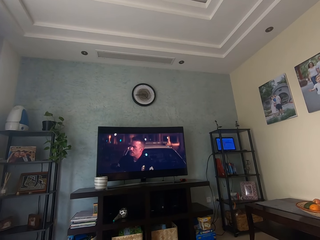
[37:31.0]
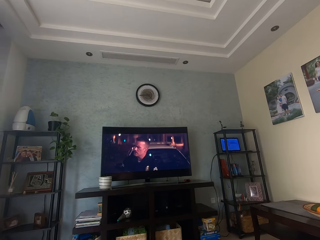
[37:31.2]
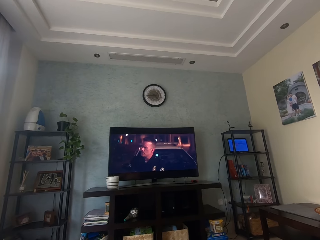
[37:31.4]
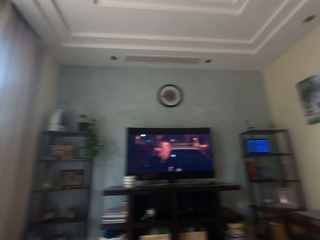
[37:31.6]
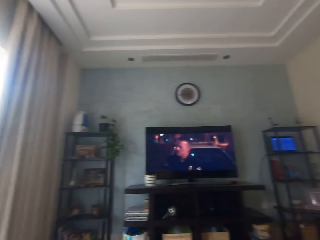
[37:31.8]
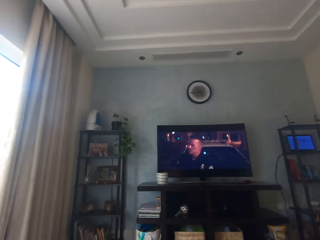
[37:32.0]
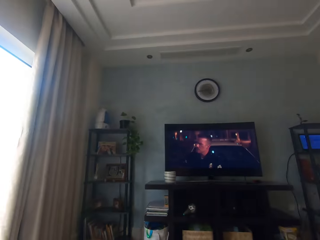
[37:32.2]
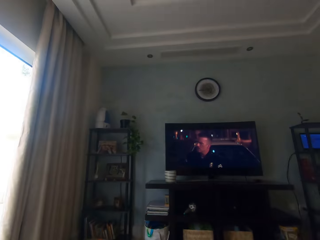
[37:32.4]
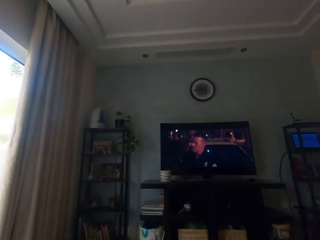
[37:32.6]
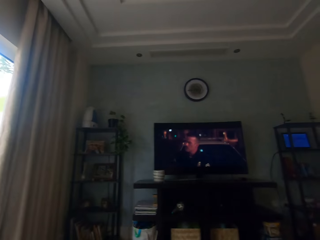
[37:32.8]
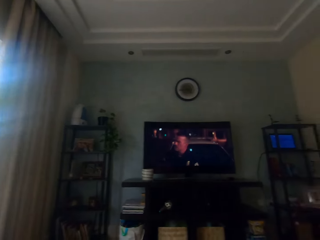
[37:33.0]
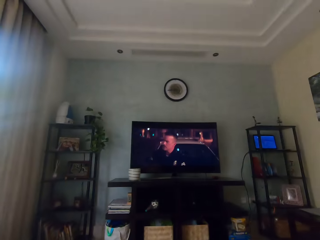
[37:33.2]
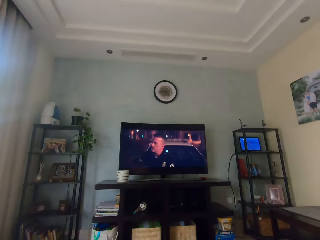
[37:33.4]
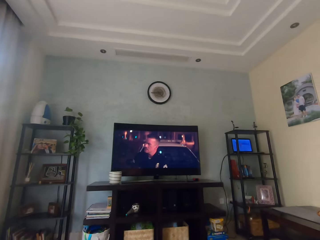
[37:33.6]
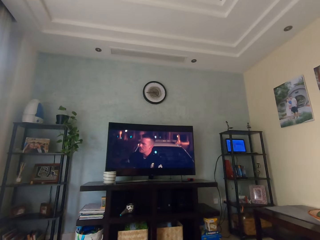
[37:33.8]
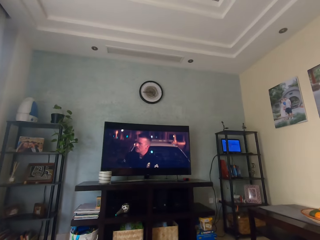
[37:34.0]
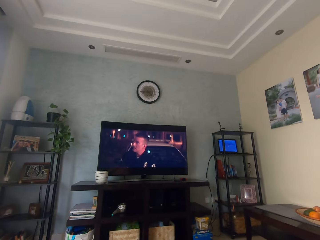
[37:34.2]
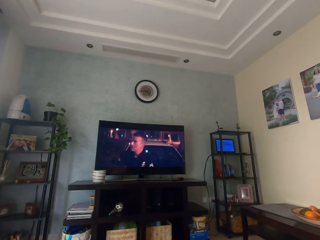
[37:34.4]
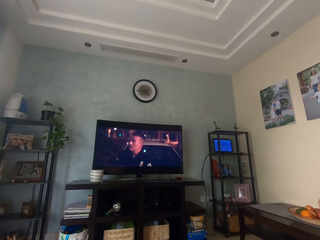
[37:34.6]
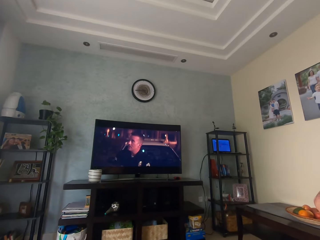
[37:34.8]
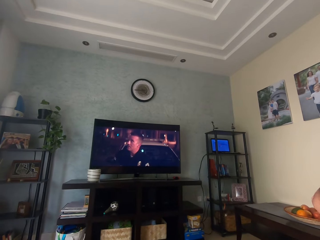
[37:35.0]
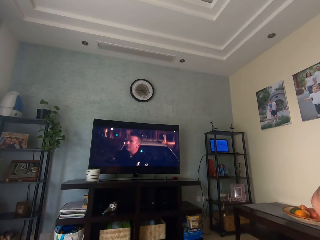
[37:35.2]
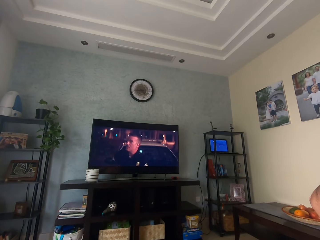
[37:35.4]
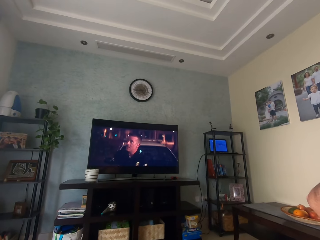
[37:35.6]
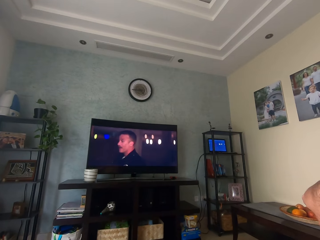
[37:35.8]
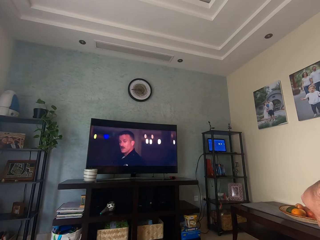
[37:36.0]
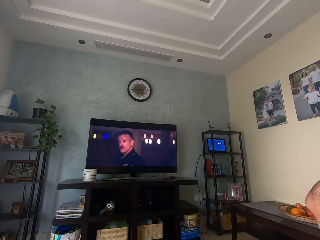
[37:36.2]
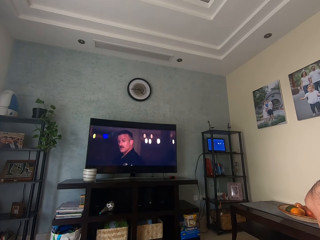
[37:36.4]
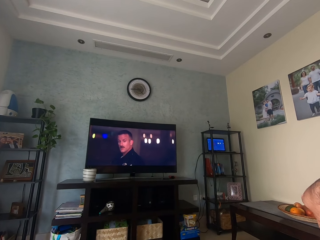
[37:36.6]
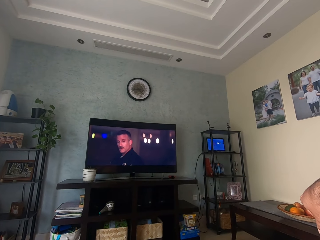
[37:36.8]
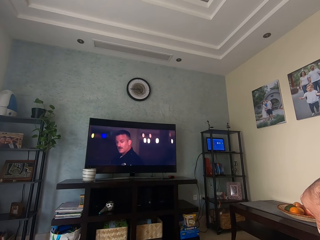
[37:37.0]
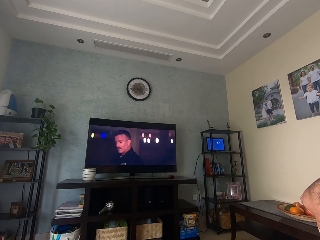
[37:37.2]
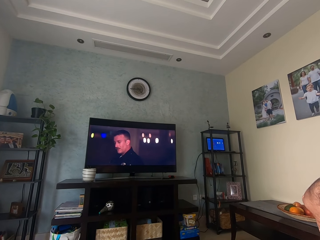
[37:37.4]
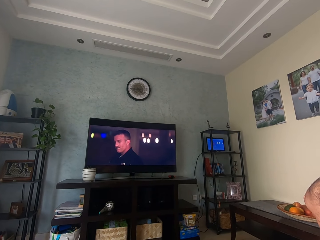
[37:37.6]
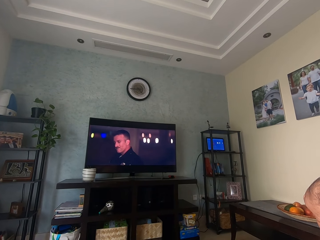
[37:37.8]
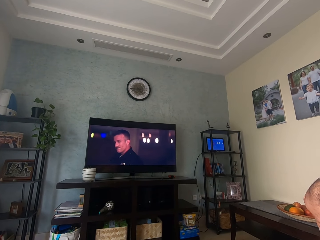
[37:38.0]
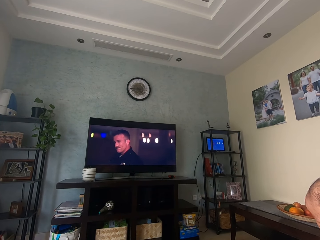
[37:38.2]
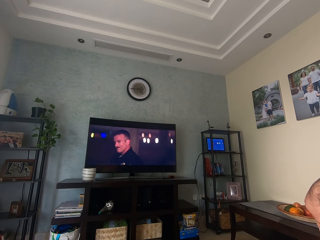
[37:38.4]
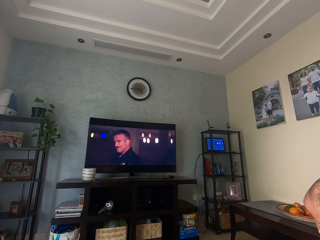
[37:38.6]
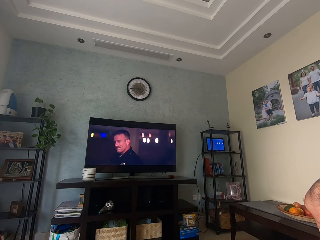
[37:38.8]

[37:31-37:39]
The camera wearer looks around. They watch television.

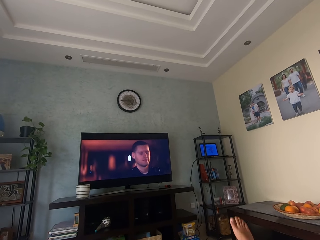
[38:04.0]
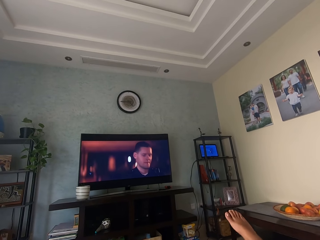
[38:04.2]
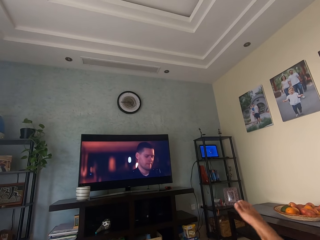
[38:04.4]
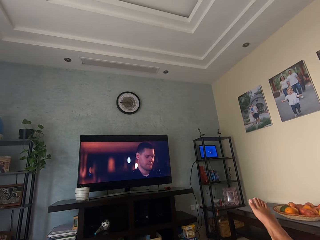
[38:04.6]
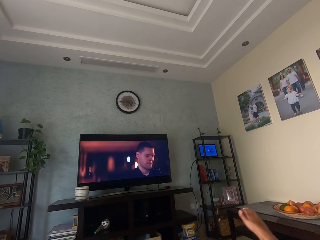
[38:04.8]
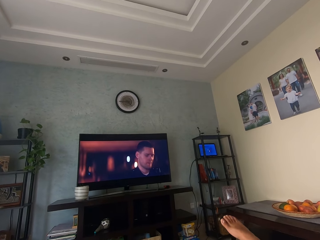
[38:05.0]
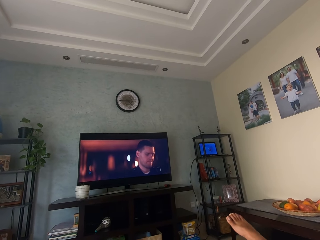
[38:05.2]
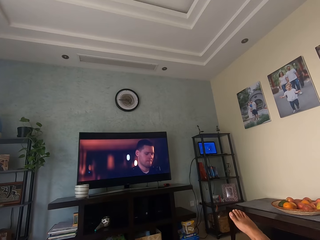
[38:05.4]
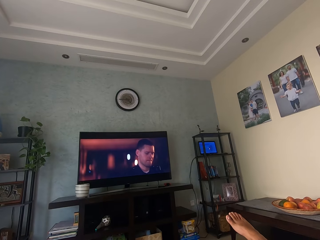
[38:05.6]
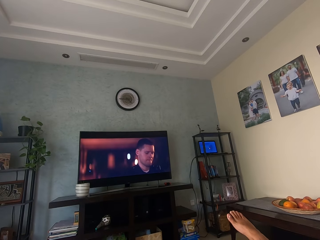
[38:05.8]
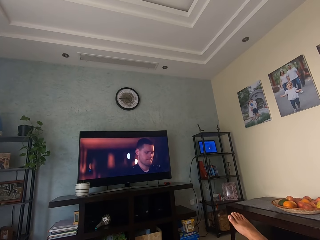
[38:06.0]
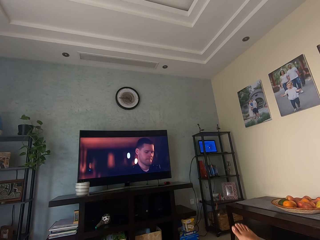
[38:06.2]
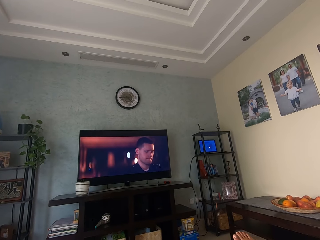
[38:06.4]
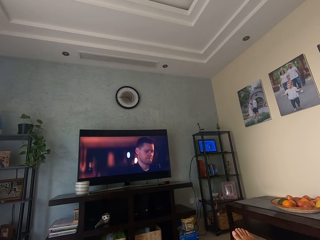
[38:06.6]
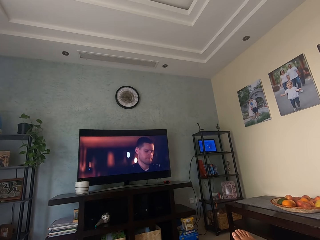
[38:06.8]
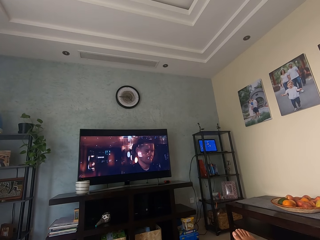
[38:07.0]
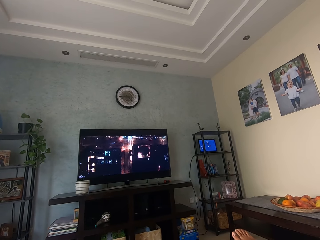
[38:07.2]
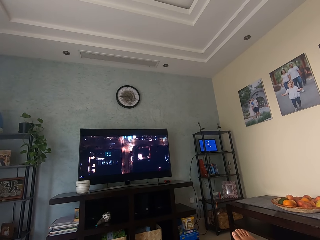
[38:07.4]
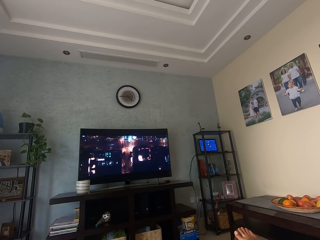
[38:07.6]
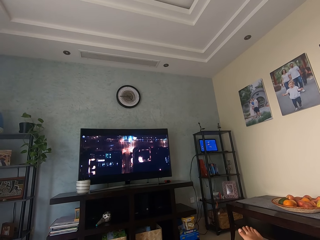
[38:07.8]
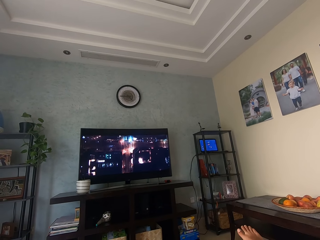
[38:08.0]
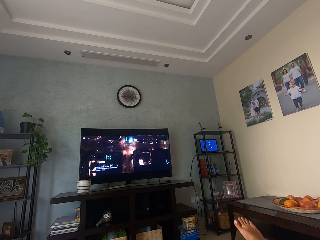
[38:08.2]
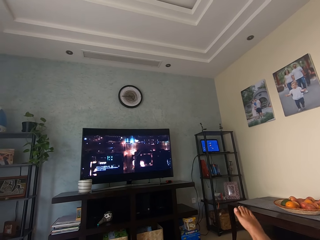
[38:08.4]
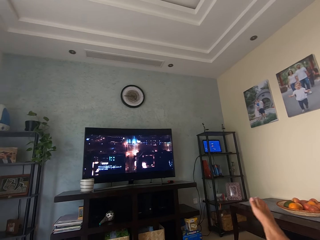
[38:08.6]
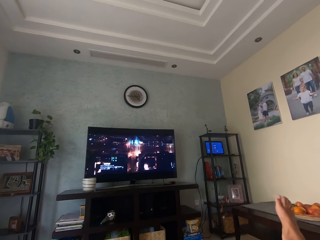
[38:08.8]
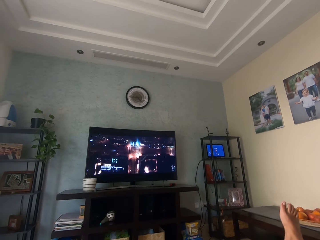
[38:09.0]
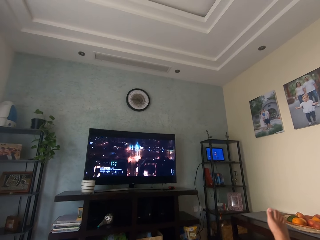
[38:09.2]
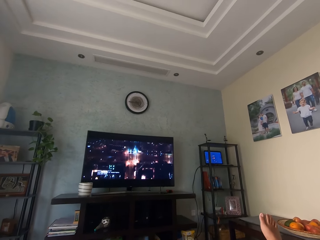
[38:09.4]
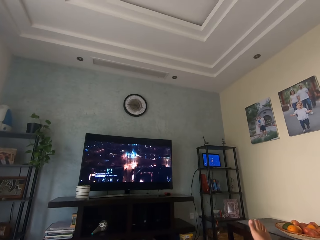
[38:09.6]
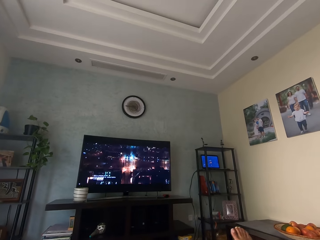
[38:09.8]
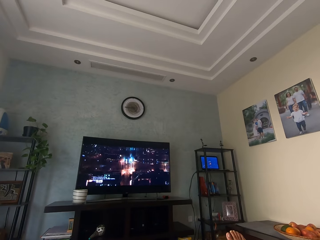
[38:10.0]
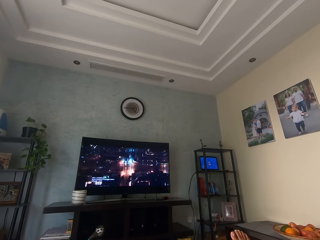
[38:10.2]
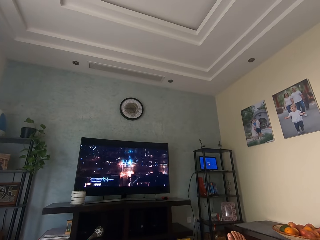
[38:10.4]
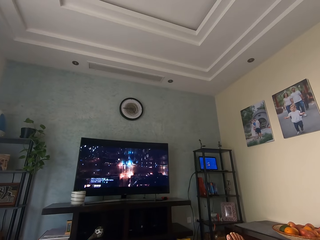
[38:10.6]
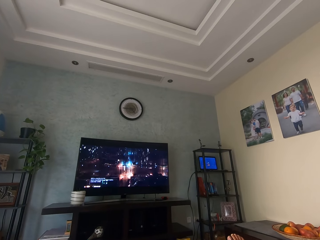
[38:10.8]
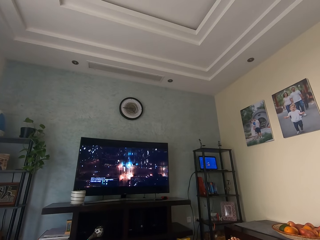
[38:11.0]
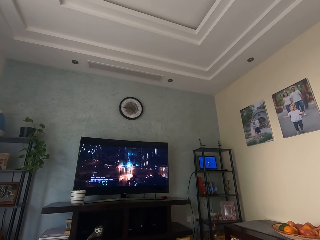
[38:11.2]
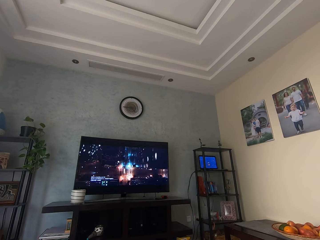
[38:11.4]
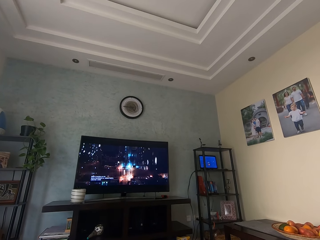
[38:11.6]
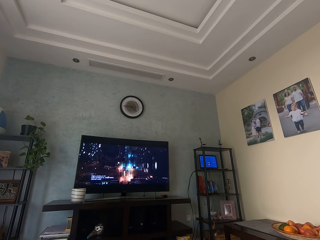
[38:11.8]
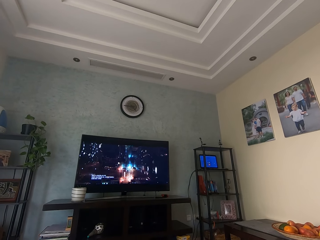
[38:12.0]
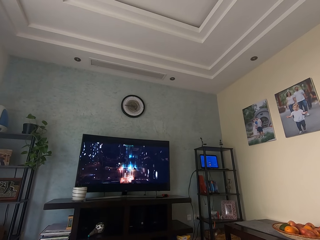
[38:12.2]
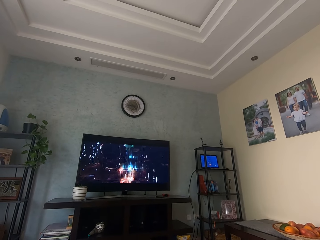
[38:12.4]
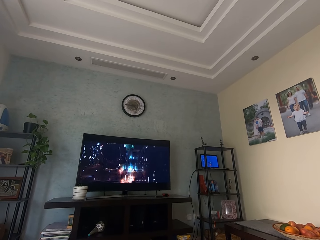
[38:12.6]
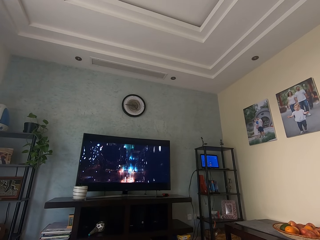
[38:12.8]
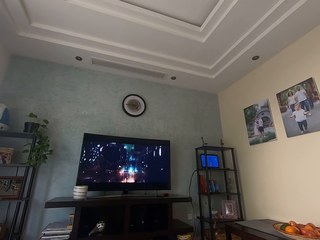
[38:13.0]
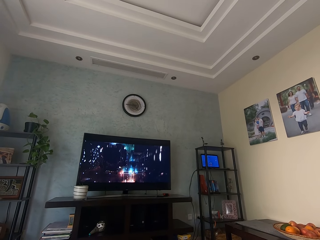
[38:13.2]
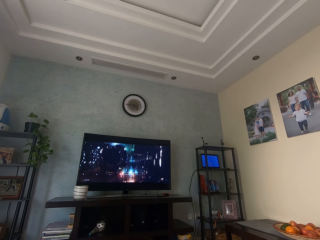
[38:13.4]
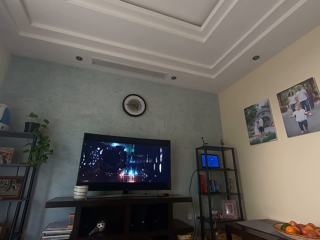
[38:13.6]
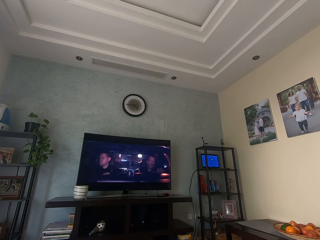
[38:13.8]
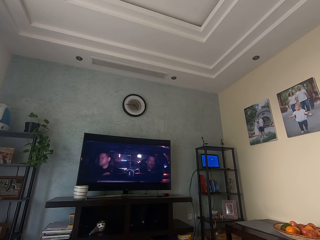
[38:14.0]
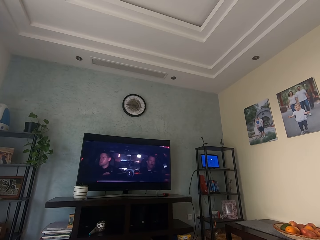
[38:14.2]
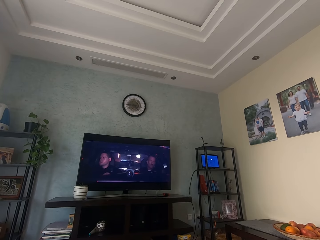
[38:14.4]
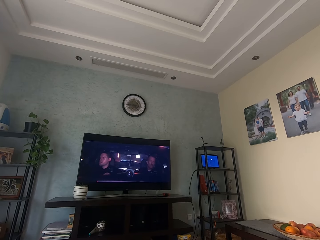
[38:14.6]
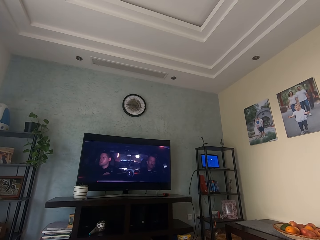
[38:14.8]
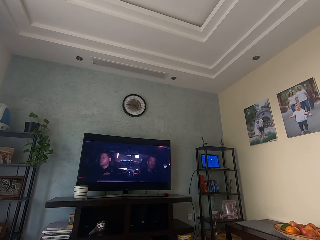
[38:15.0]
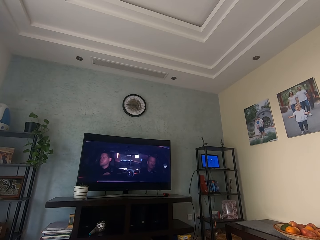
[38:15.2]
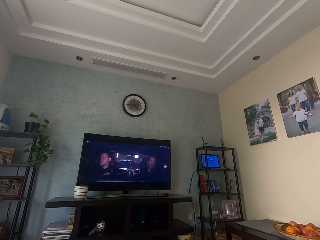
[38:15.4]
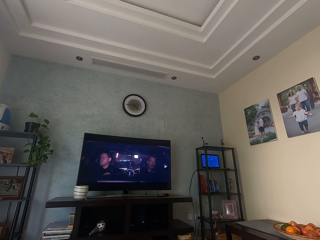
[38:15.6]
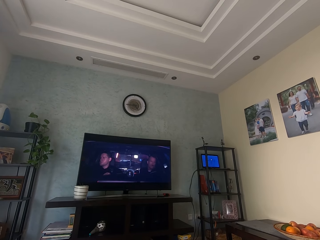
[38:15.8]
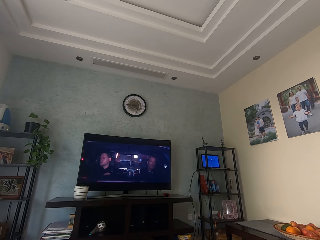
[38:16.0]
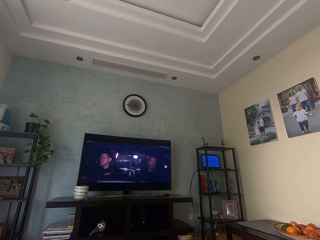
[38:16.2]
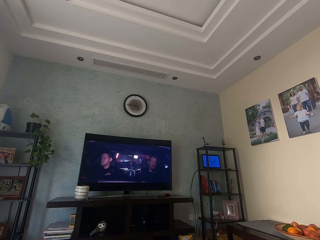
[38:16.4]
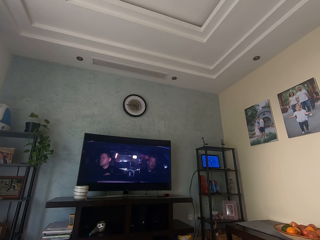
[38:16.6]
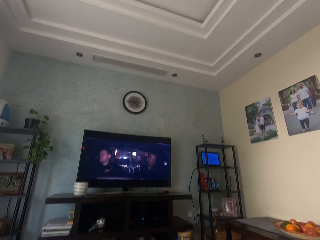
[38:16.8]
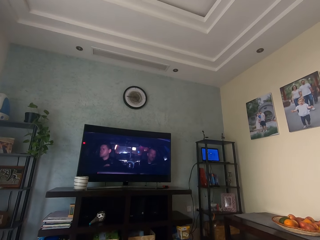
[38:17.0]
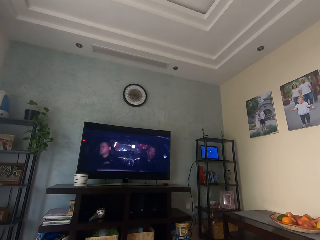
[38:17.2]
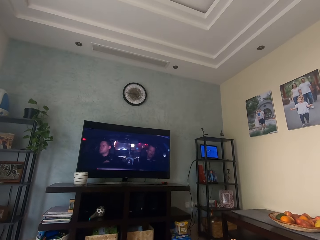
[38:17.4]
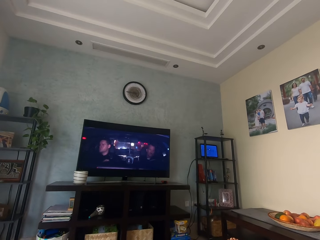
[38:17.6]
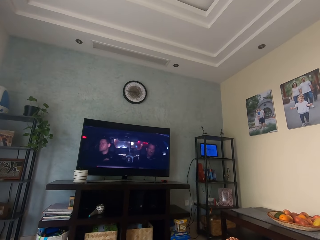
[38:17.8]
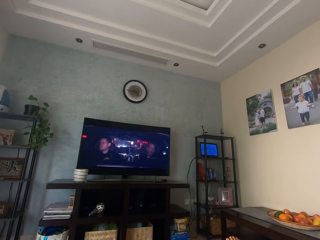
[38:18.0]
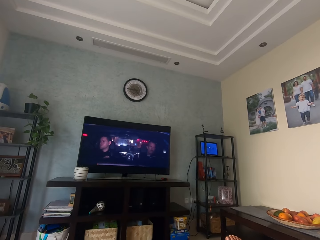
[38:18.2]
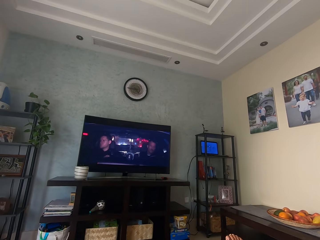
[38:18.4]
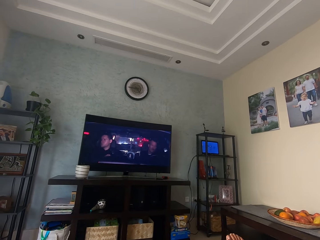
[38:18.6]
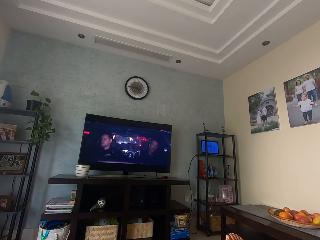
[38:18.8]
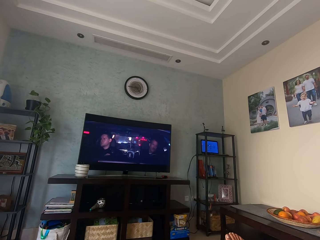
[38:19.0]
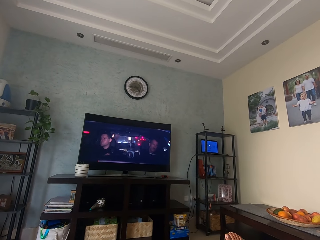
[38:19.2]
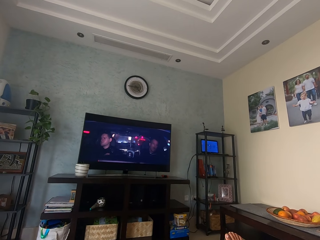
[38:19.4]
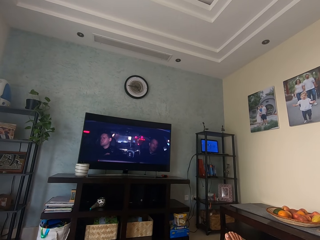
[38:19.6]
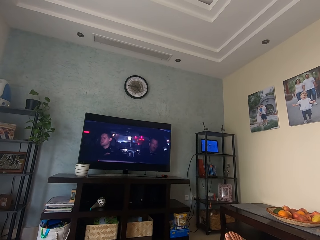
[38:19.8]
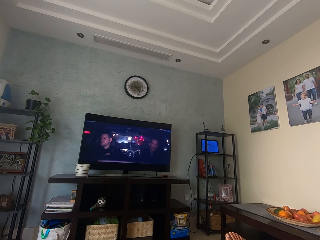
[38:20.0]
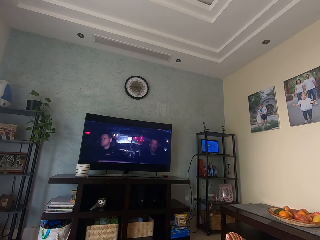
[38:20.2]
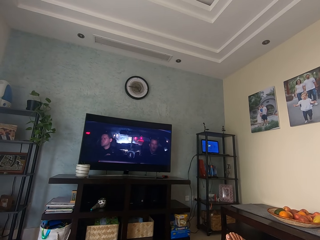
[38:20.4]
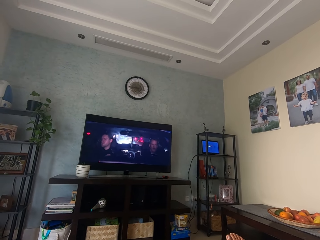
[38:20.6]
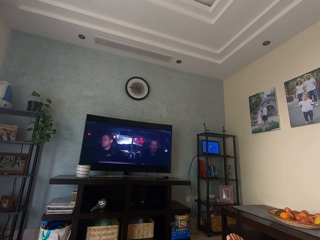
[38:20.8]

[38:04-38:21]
The camera wearer places his right leg on the floor. He lifts the right leg. He watches television. He swings the right leg. He raises his right leg to the couch. He watches a movie on the television.
